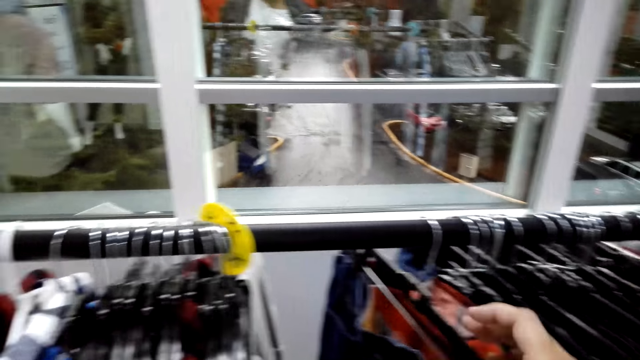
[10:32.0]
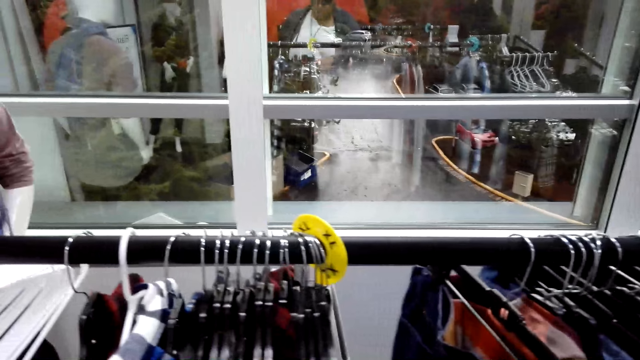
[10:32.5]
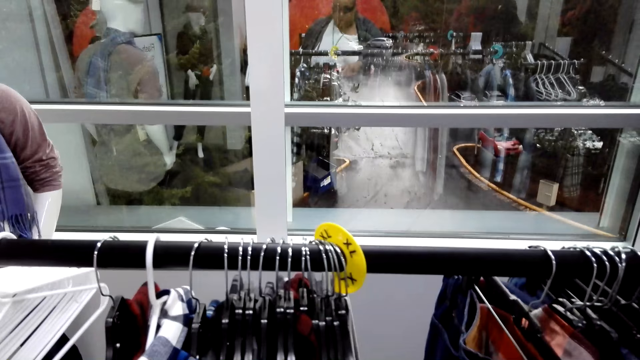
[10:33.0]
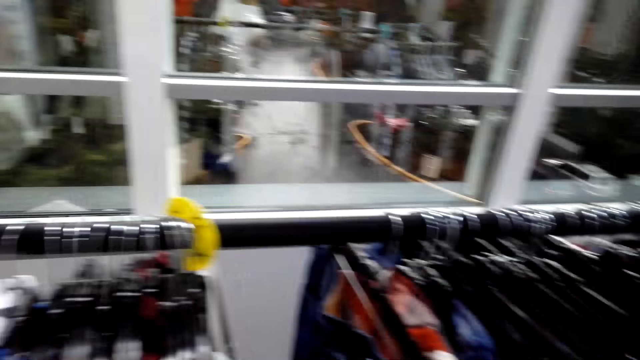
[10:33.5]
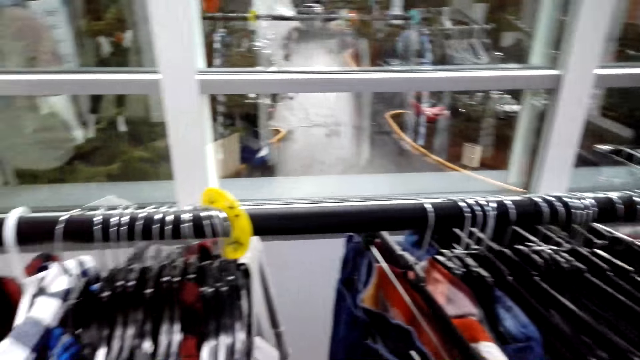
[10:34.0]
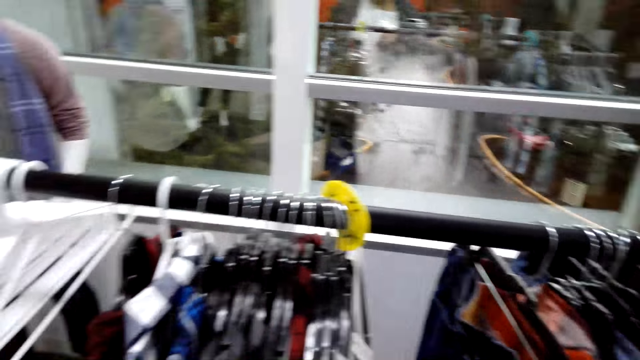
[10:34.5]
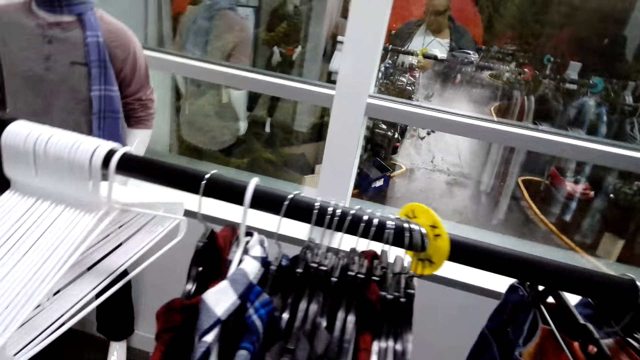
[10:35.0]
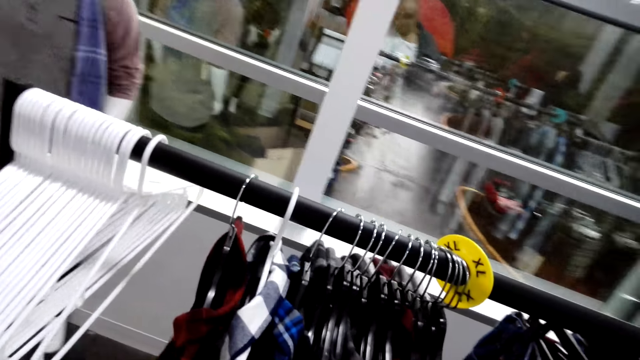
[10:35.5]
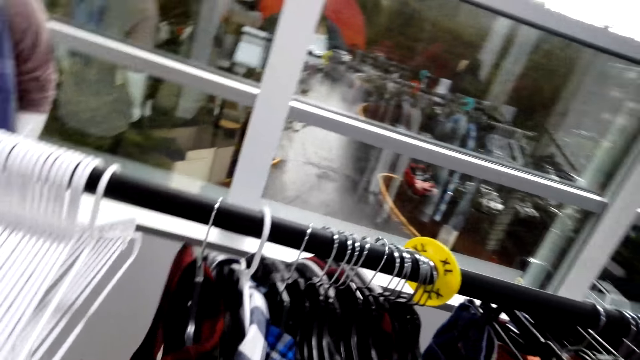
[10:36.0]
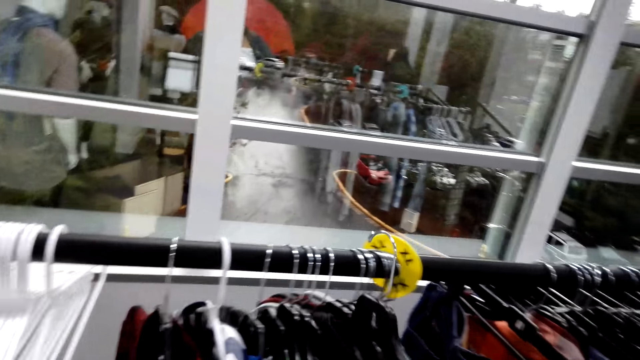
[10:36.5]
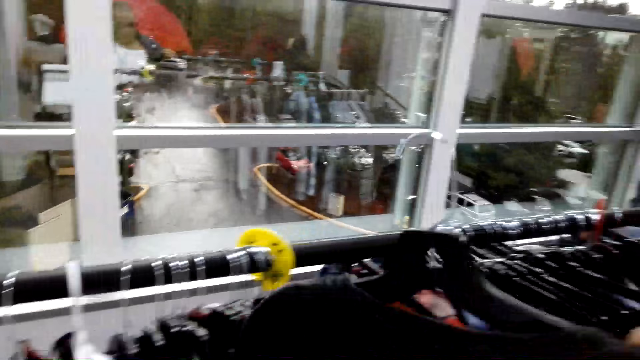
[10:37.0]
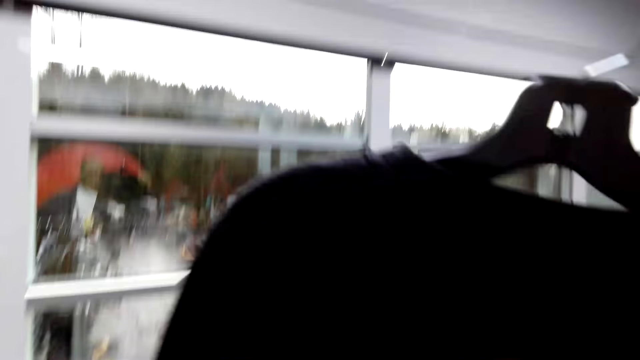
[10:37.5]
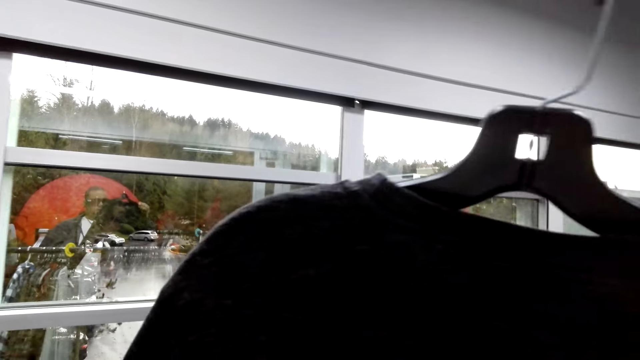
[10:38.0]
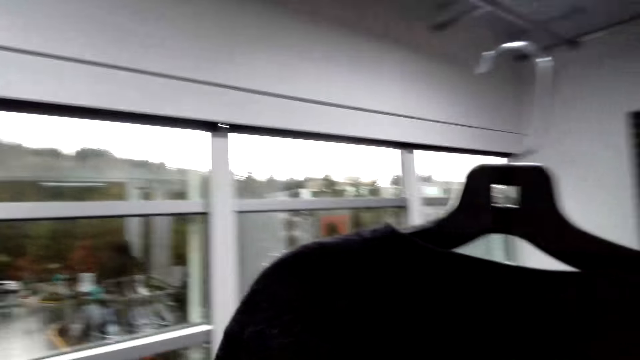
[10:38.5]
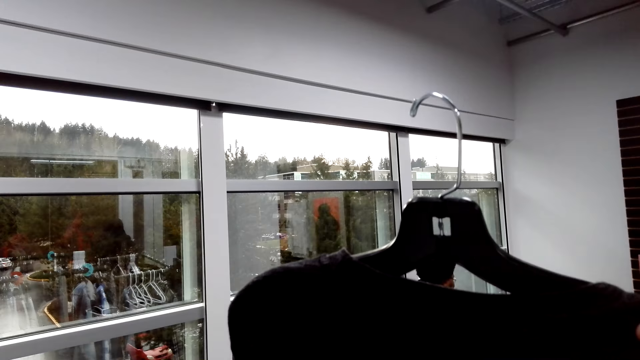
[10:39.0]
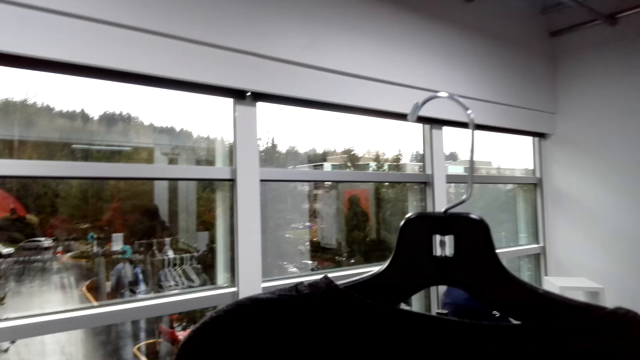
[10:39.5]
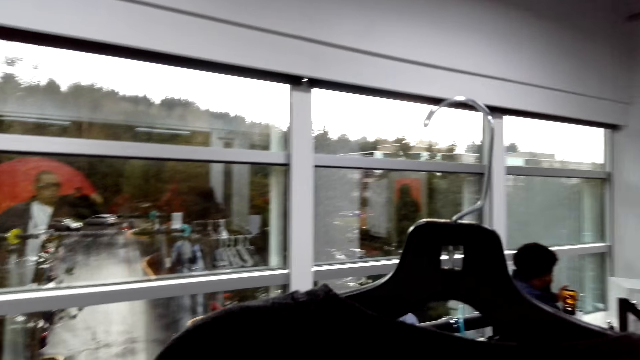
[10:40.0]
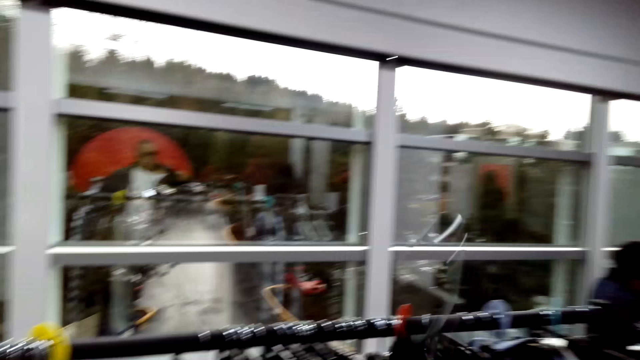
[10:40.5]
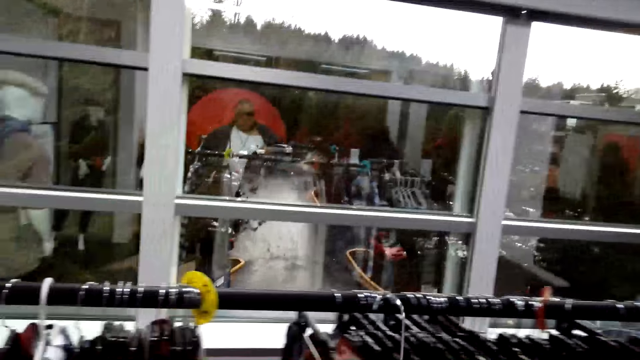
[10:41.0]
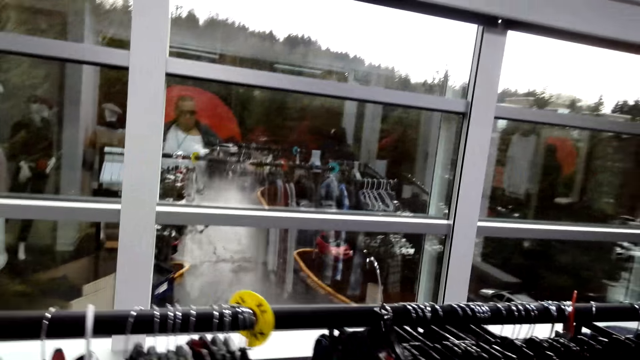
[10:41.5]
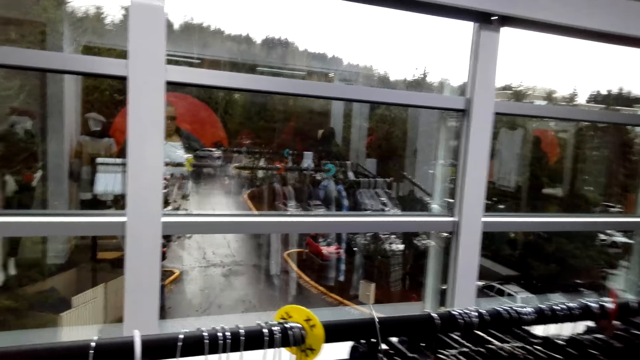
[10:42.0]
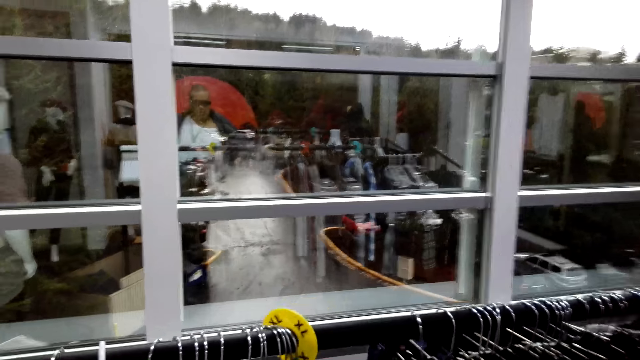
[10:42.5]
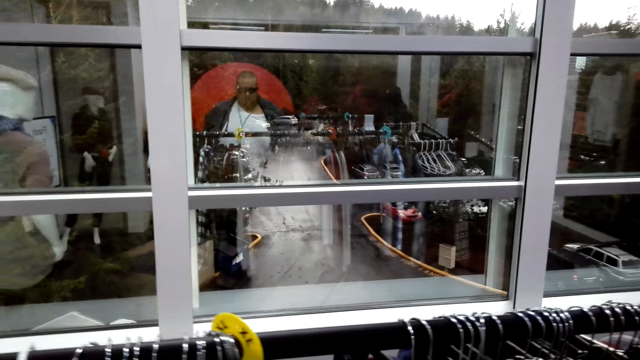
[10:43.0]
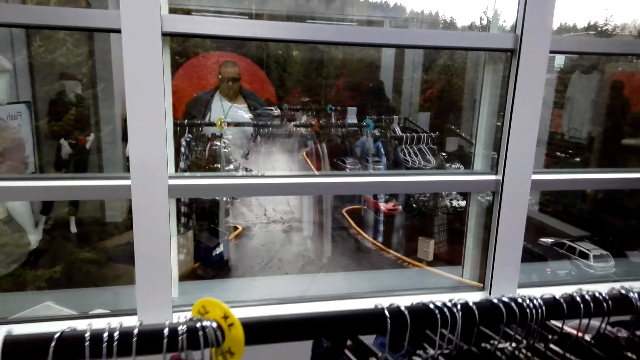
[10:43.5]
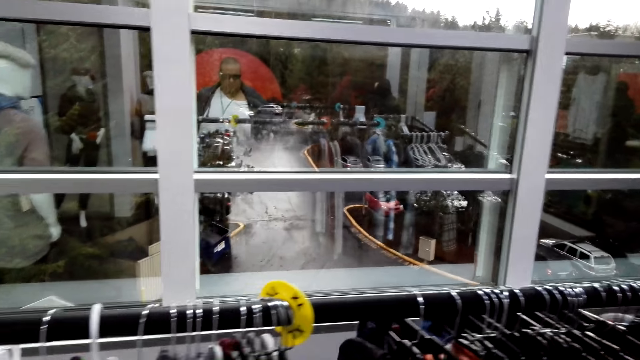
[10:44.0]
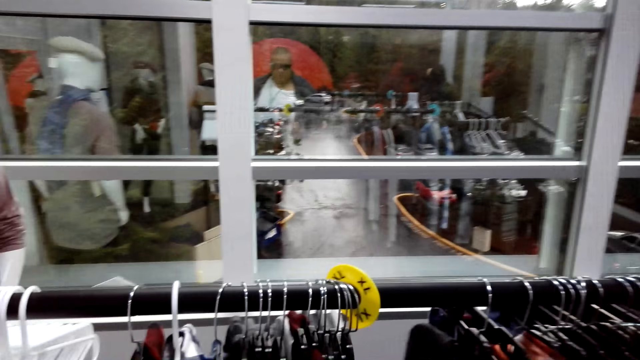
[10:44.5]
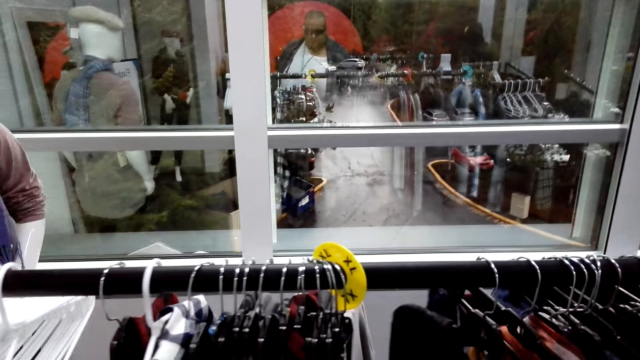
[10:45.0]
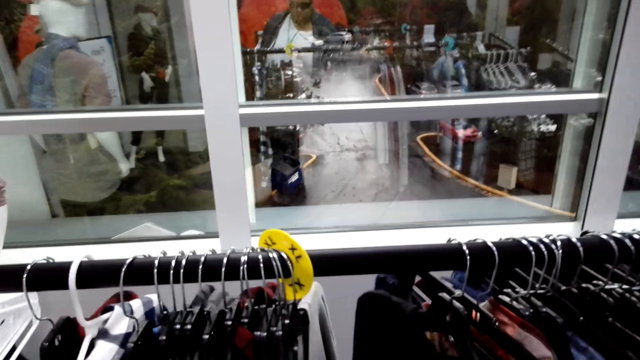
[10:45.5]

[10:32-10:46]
The camera wearer pushes the cloth on the cloth display rack. They look around and talk to an attendant. They look around. They unhang a sweater on the hanger and look at the sweater. They hang the sweater back on the hanger stand. They converse with the attendant, go over clothes on the hanger stand, and touch the clothes on the hanger.

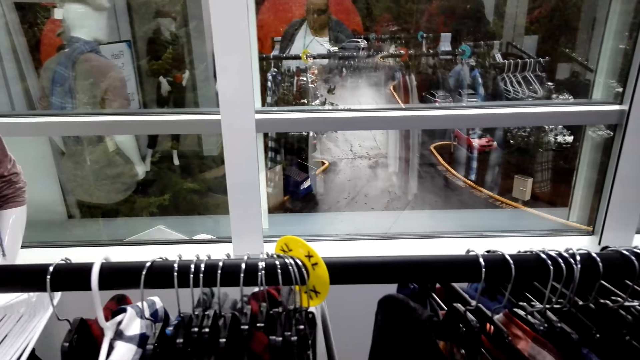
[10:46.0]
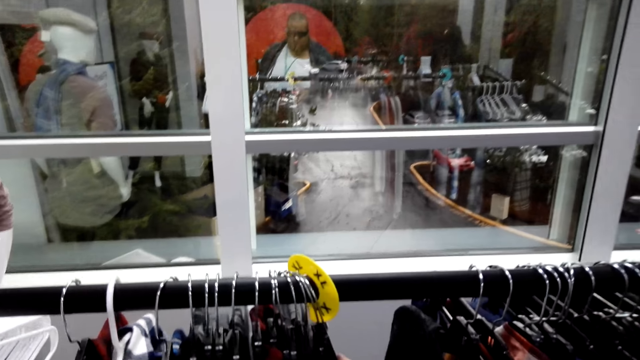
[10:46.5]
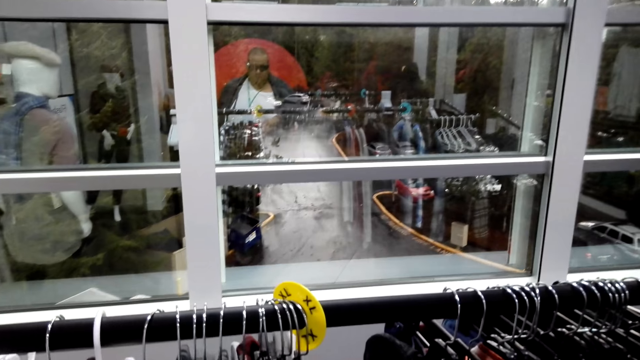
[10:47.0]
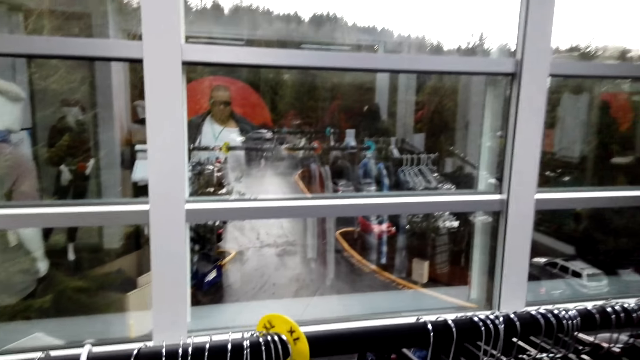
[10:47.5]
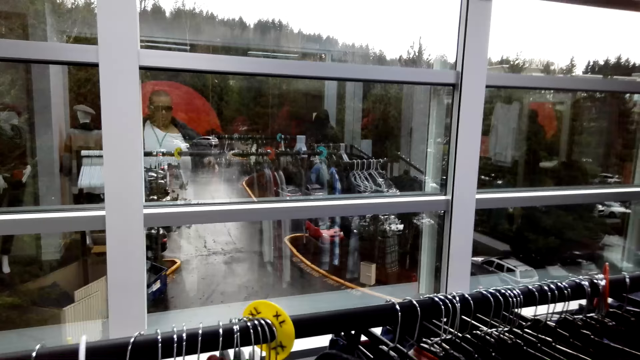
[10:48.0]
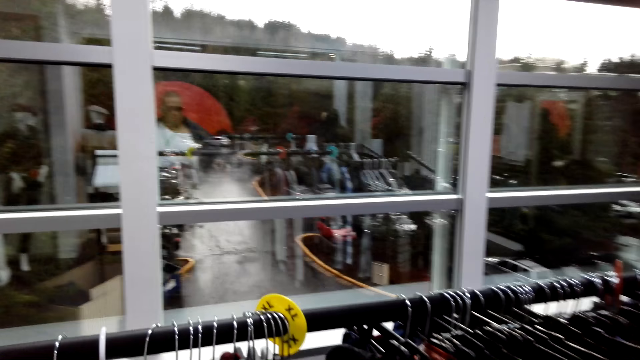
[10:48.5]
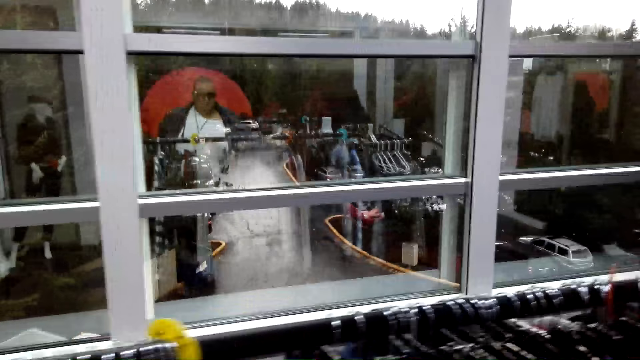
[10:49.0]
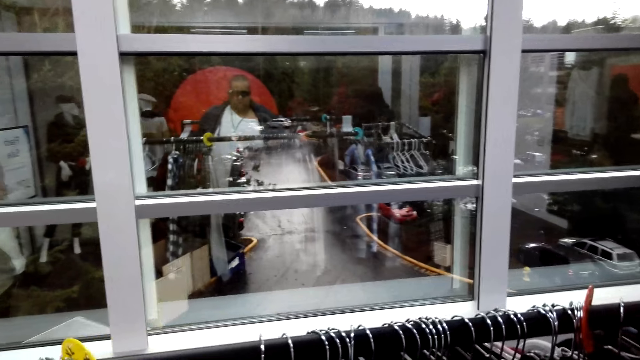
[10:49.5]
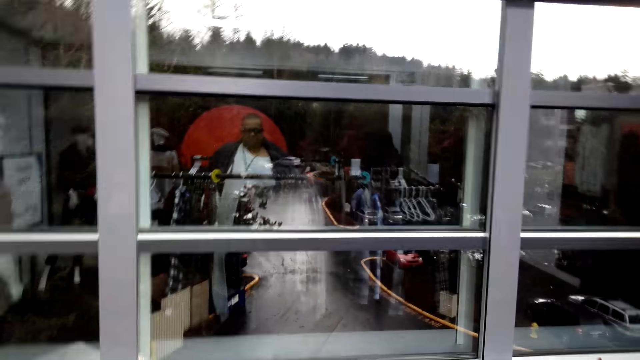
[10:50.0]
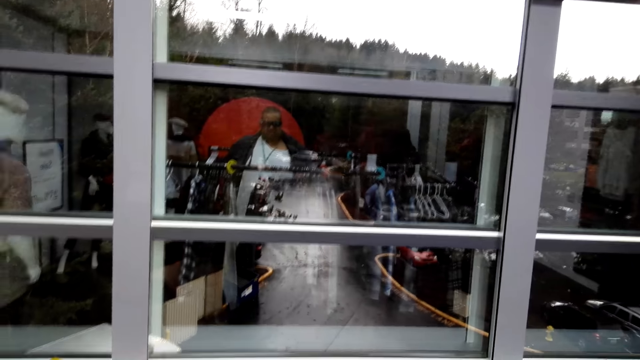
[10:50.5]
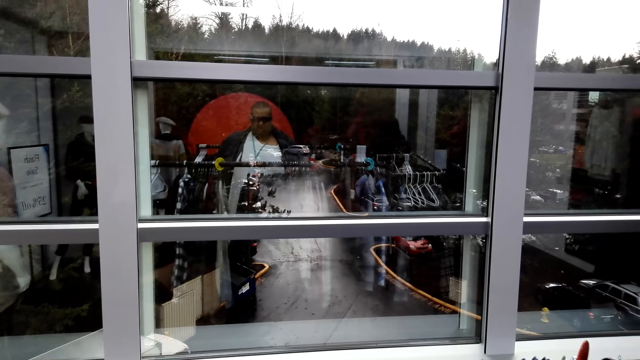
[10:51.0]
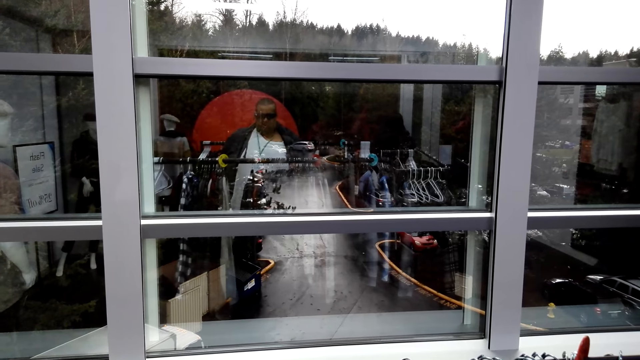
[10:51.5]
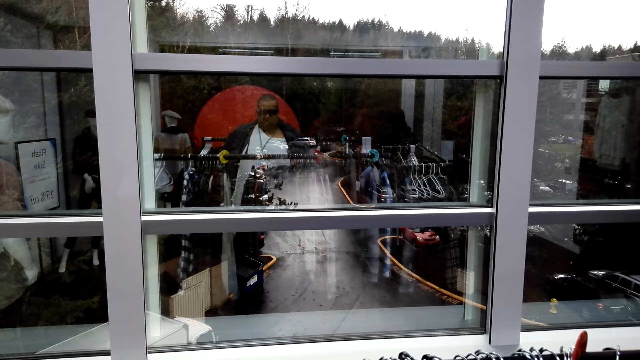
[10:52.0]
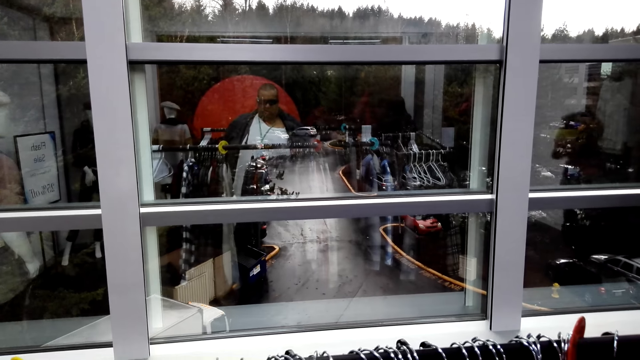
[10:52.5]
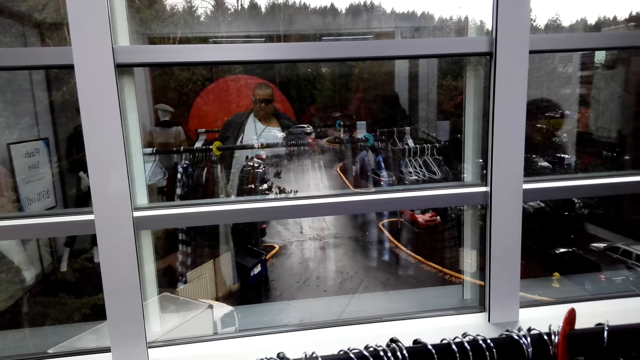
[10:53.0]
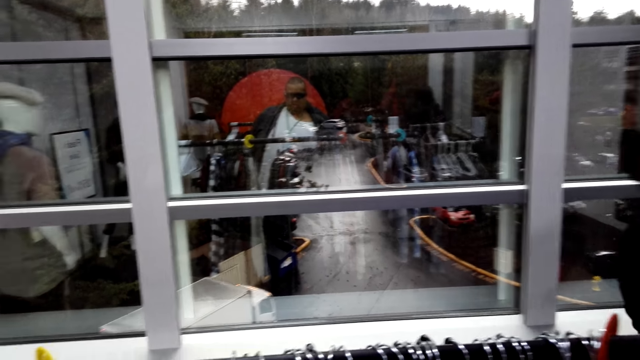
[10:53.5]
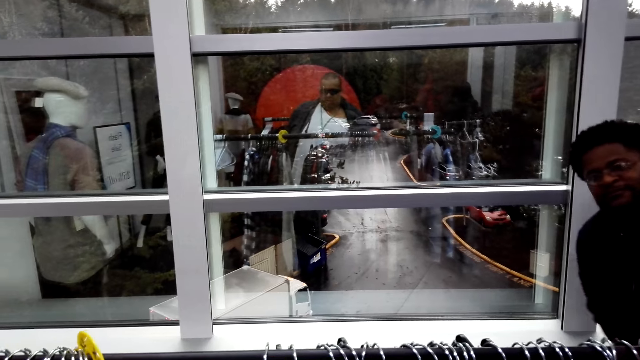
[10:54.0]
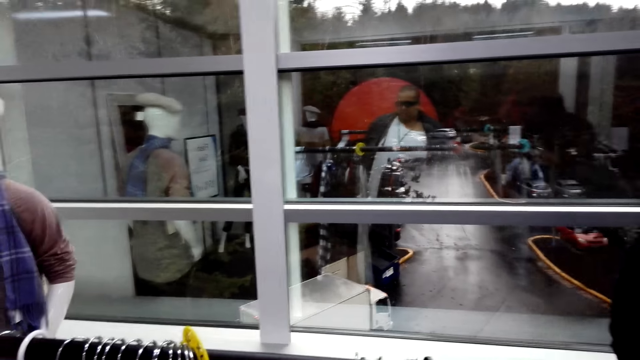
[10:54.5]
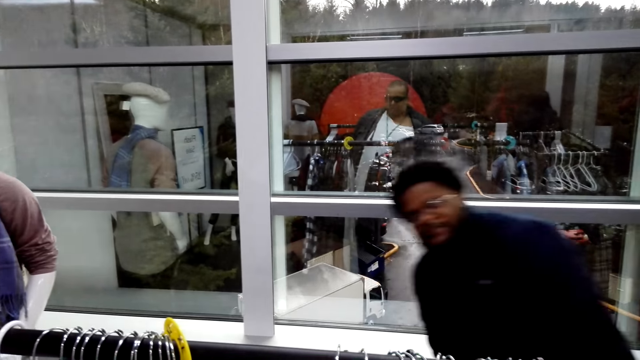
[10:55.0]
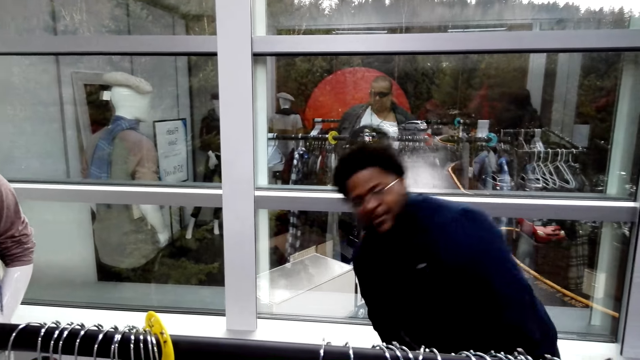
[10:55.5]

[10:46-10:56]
A man talks to the camera wearer. The camera wearer talks to the man. They pause. The man looks at the camera wearer. The camera wearer converses with the man. The man moves in front of the camera wearer.
